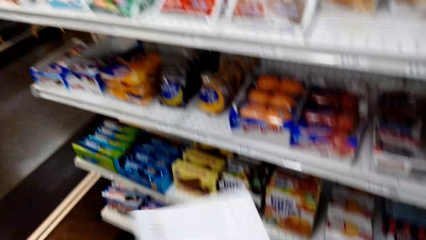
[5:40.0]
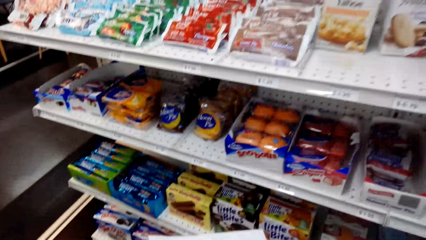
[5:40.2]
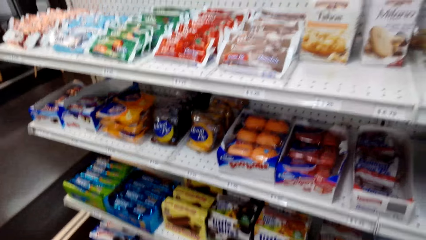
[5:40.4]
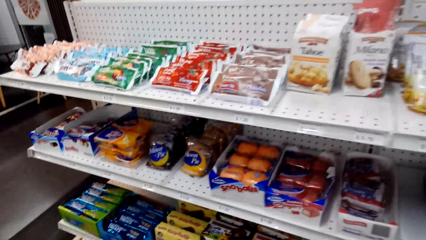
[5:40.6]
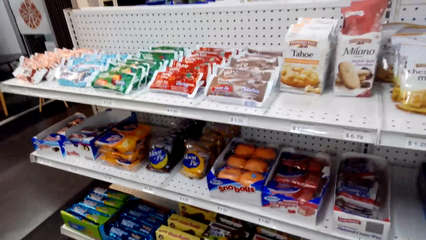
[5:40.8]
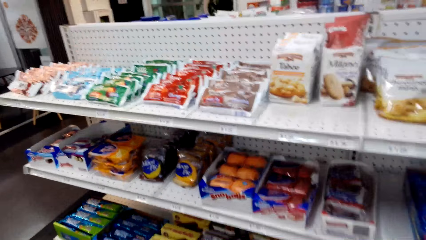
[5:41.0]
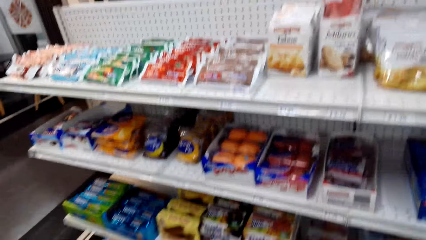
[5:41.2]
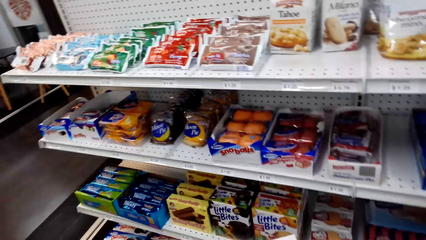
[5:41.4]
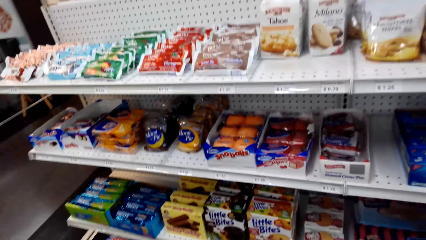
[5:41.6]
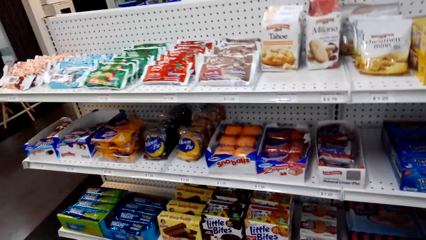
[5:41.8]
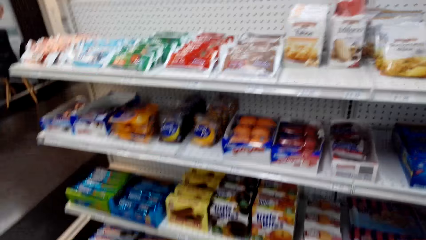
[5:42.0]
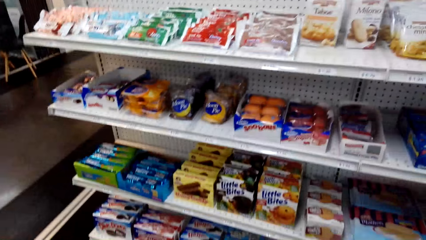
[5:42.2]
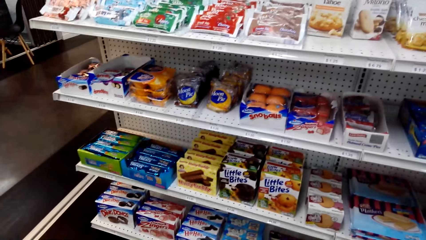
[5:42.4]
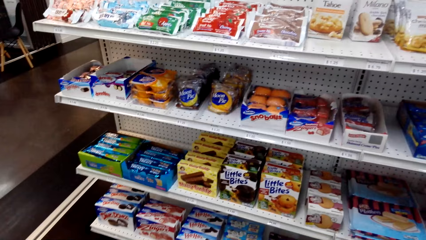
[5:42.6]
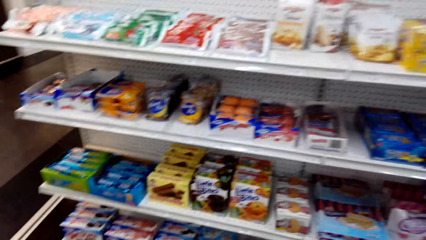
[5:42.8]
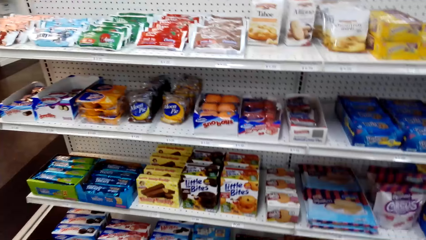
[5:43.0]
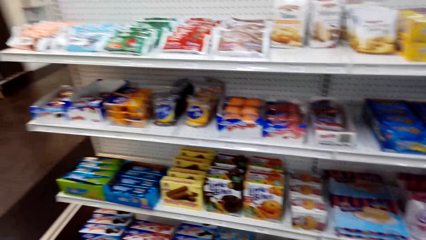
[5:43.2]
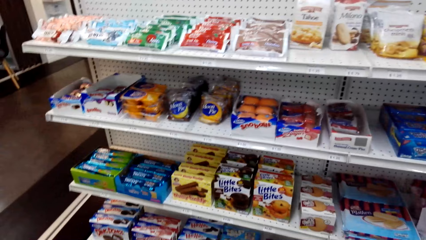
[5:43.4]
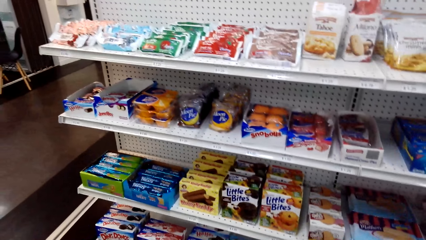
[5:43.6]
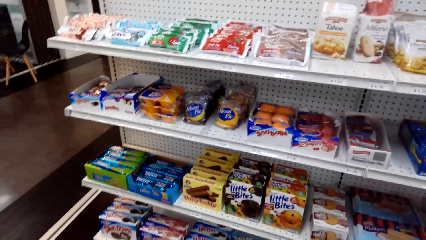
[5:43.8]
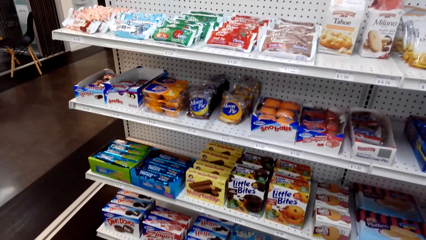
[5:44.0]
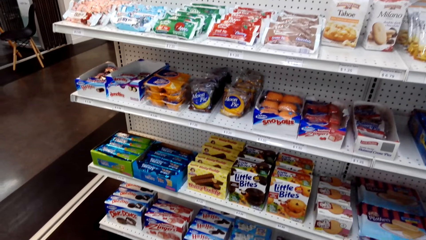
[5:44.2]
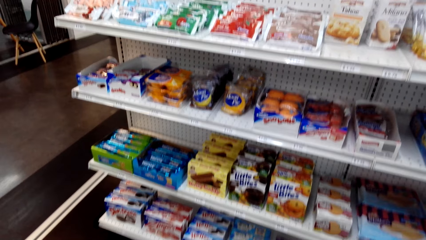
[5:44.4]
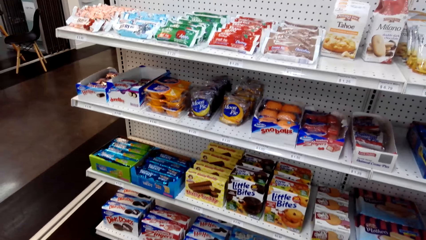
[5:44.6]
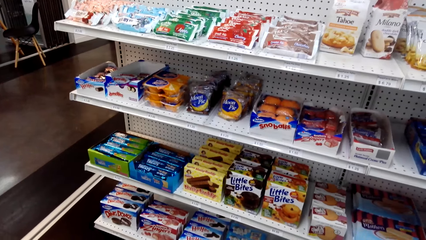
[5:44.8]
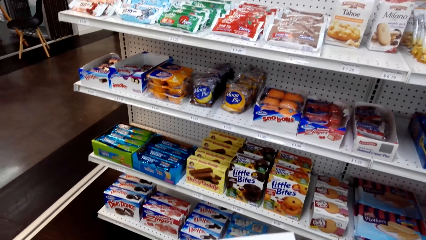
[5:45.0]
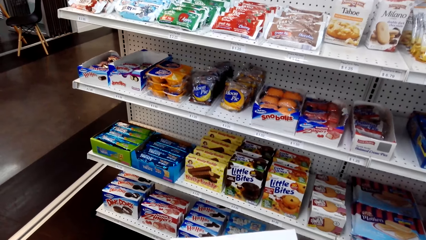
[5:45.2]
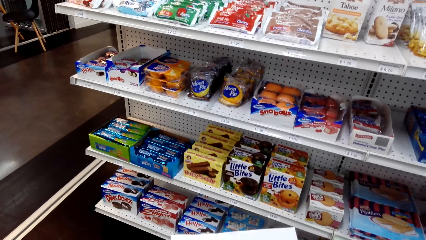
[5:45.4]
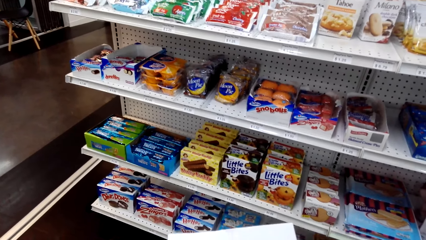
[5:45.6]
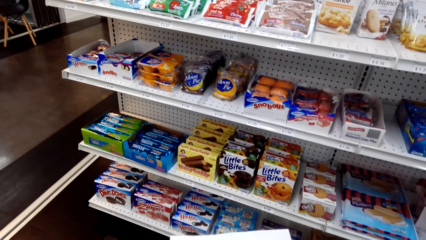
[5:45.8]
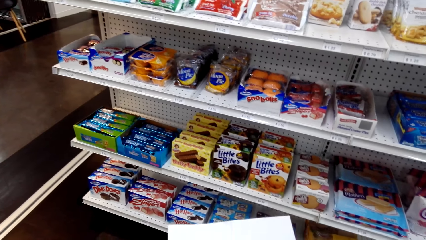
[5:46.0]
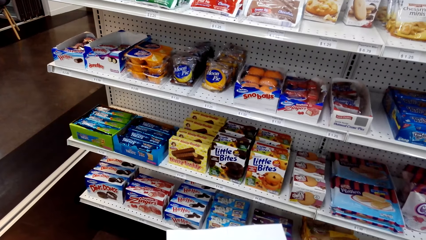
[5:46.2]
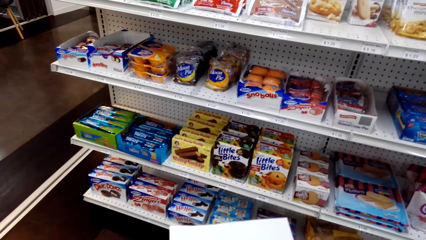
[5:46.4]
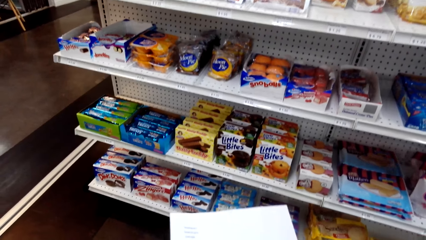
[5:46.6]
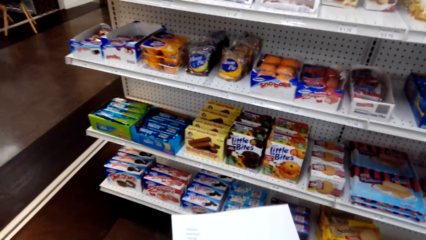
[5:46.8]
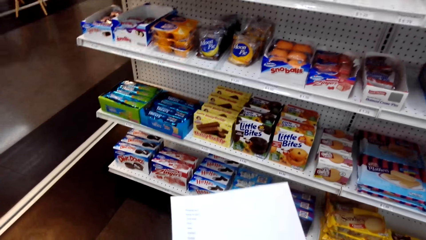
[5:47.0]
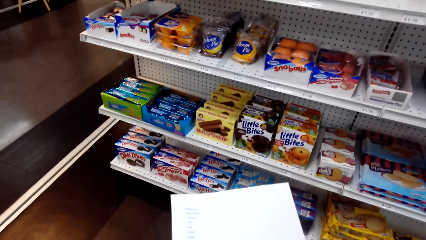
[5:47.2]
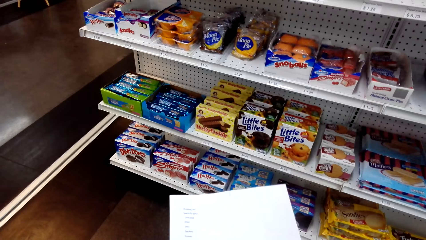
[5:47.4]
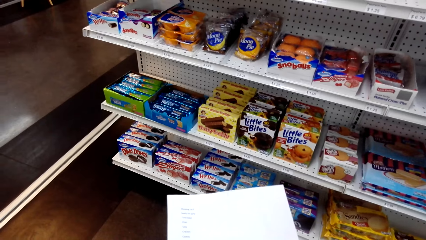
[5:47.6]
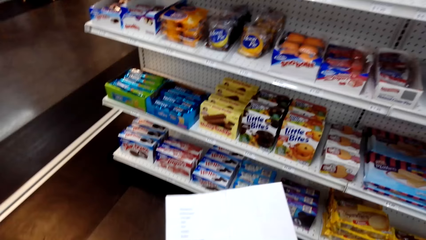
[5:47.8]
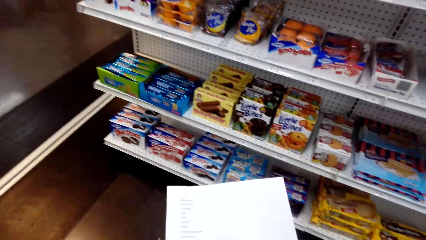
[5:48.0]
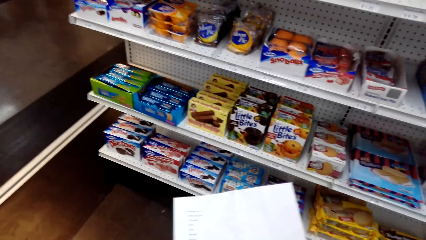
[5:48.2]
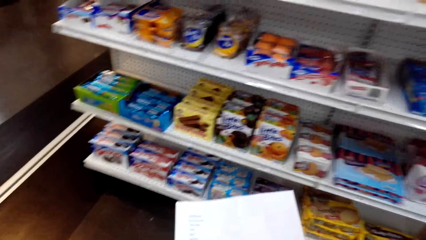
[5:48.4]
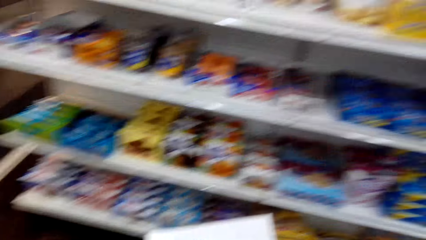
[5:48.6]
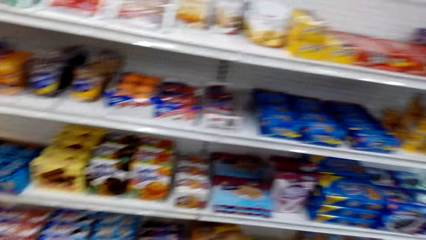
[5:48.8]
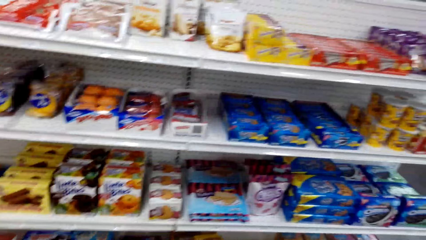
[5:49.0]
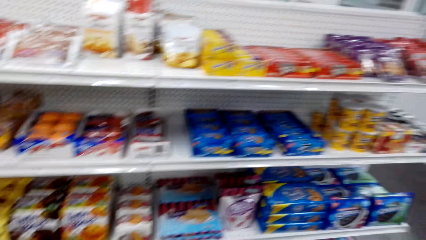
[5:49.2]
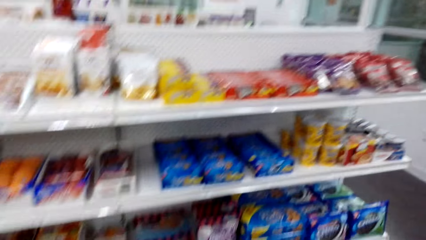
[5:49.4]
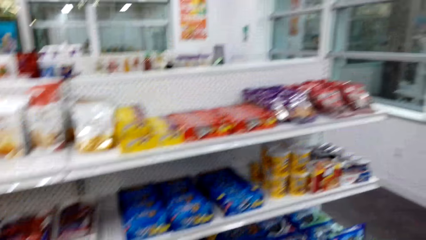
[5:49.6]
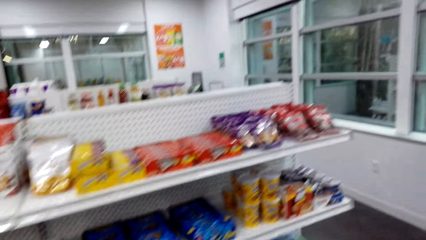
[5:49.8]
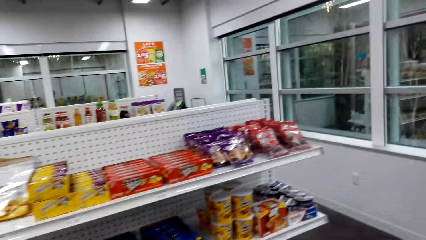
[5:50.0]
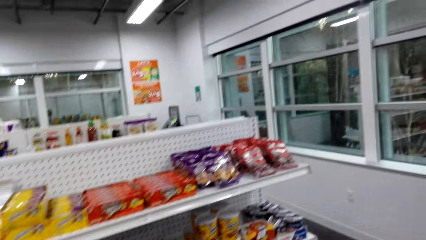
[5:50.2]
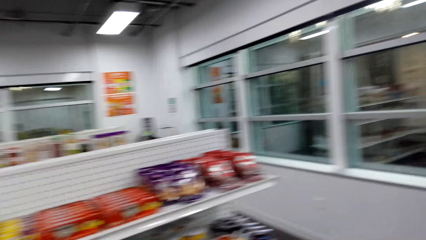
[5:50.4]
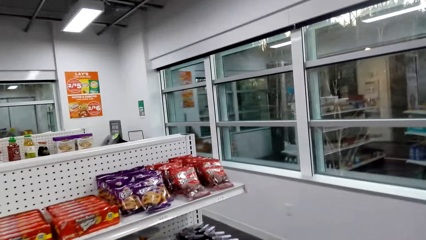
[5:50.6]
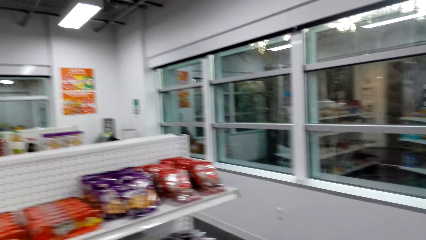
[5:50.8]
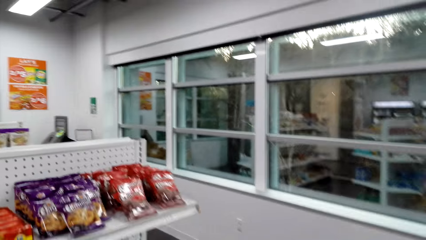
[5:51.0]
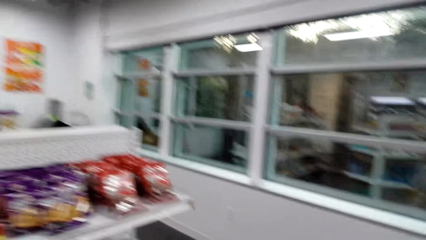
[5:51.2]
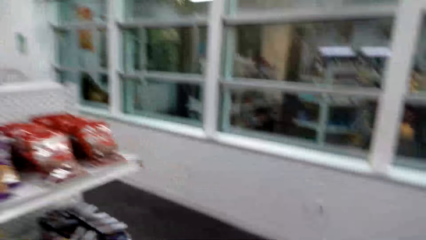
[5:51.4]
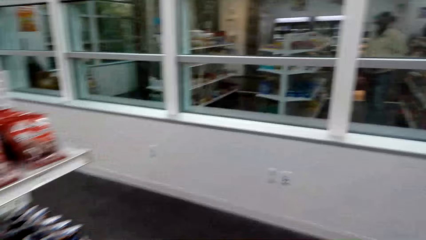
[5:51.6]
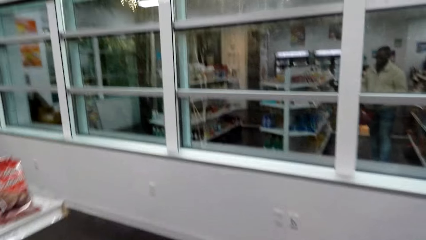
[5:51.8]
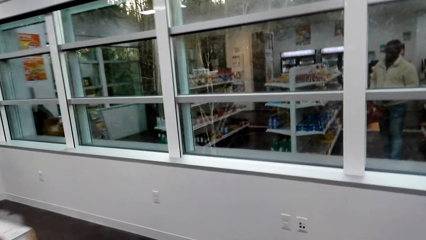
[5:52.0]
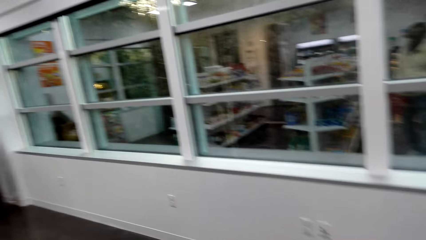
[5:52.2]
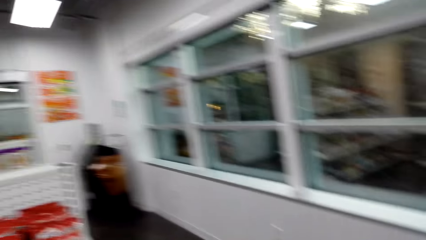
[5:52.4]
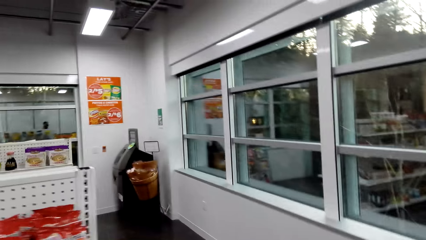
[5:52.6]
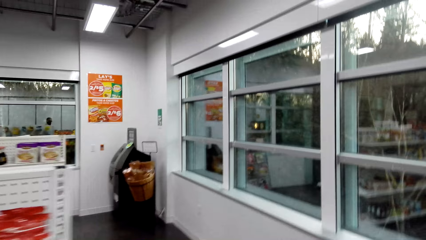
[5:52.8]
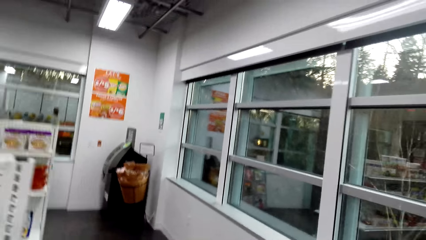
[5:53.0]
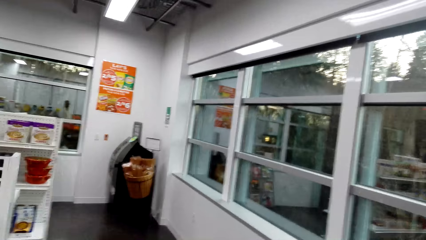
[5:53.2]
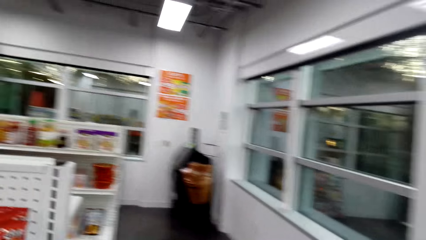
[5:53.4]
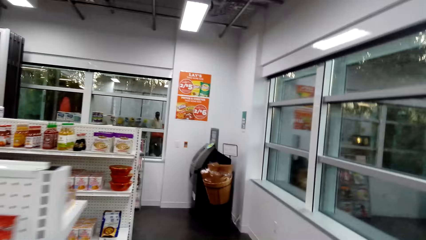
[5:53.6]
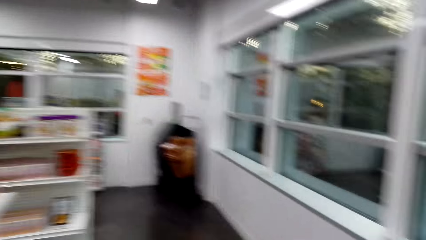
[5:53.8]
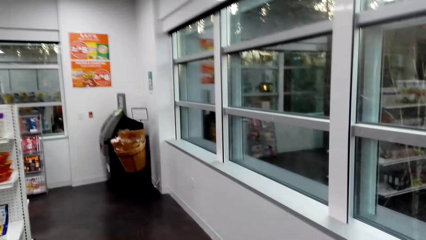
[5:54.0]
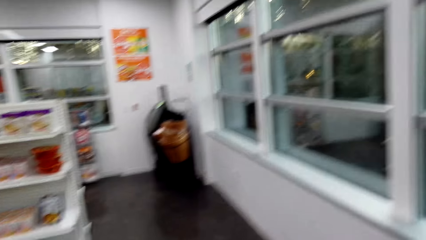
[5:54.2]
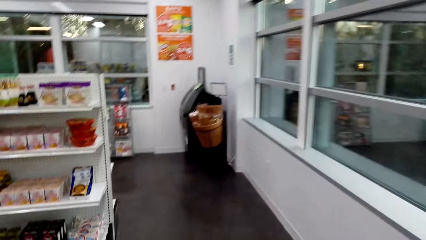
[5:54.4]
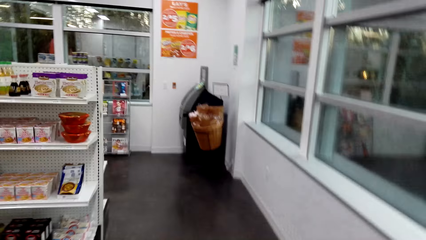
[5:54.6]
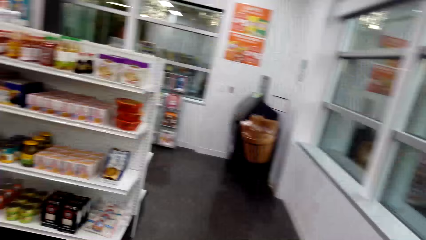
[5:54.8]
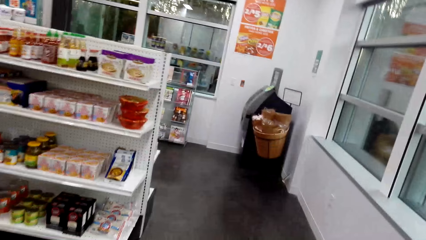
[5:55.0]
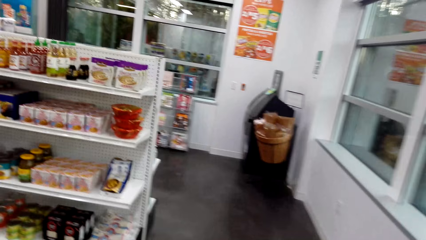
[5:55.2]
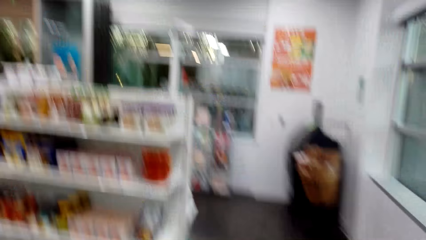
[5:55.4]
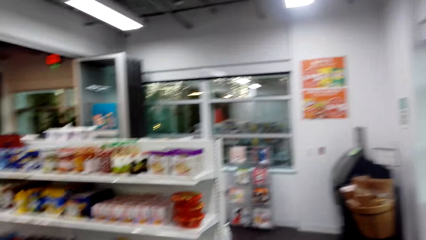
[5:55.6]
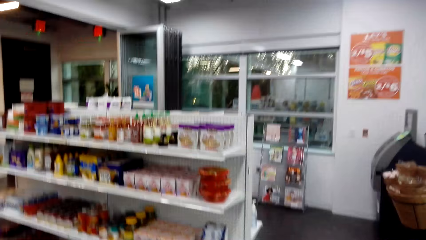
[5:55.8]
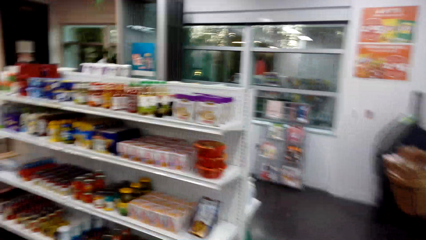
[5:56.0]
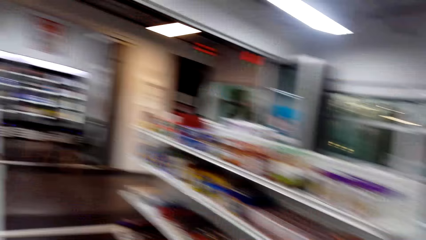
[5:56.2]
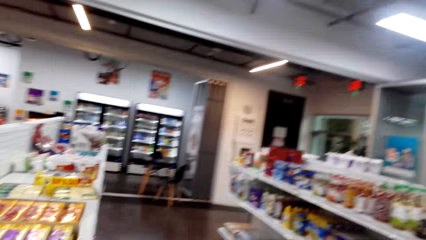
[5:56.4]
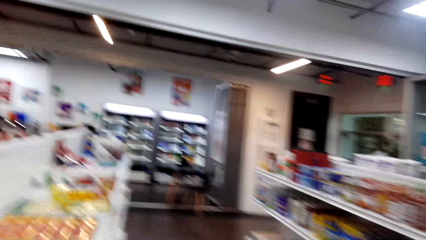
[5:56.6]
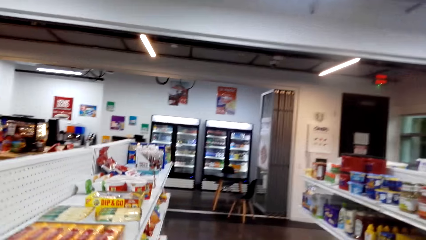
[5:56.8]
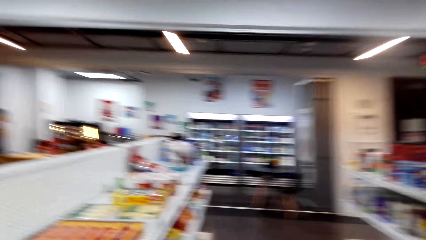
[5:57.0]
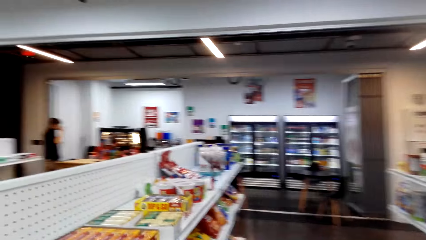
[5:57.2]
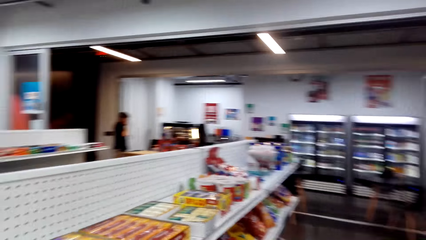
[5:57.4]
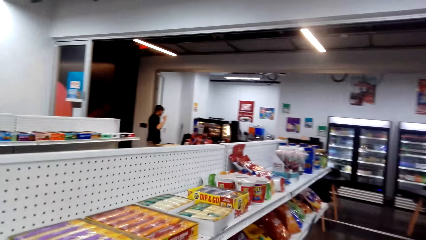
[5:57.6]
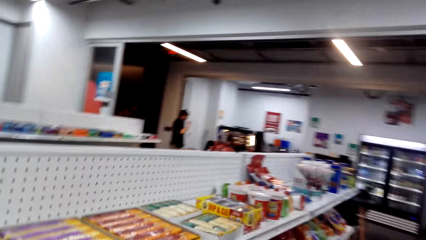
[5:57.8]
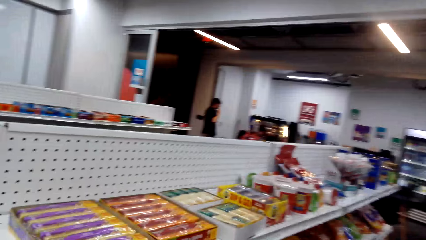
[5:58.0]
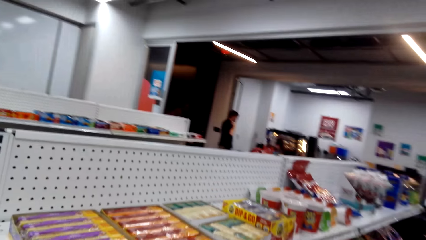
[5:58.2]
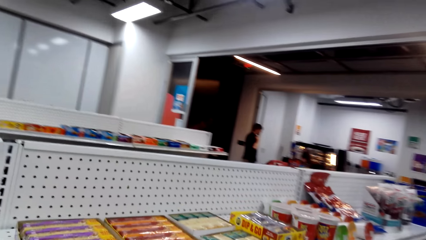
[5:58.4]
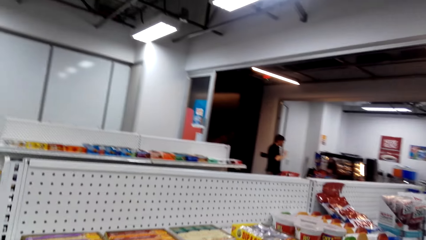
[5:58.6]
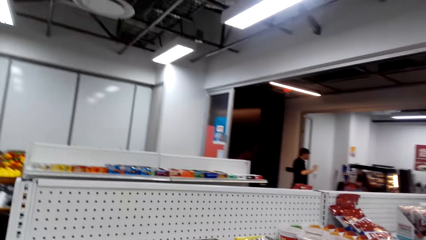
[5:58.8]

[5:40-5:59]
The camera wearer views items on a supermarket shelving. They adjust the paper in the hands. They view items on a supermarket shelving. They walk around in the supermarket.
